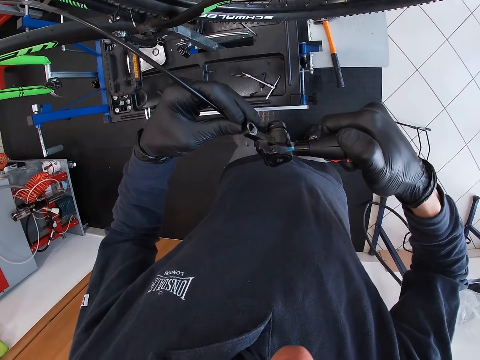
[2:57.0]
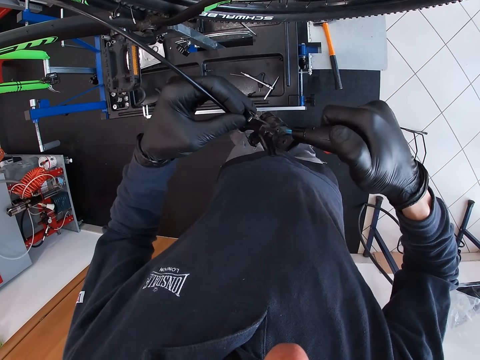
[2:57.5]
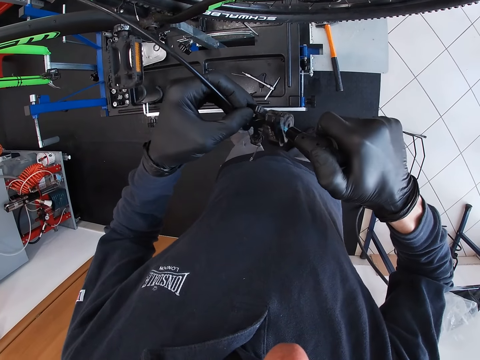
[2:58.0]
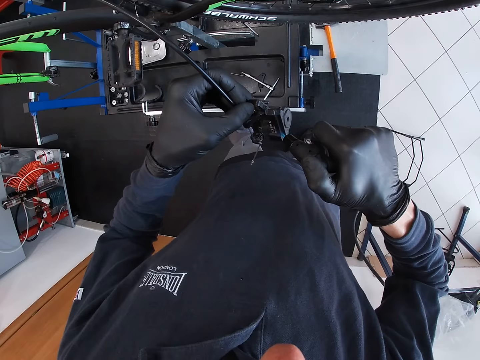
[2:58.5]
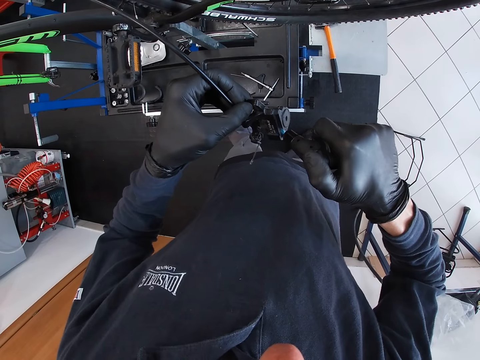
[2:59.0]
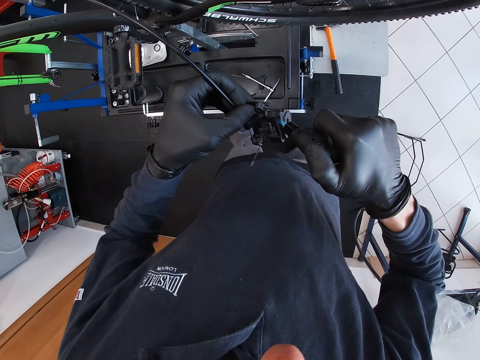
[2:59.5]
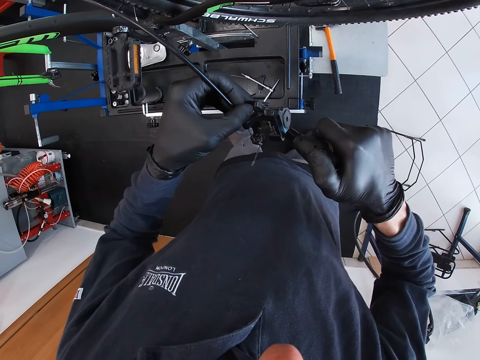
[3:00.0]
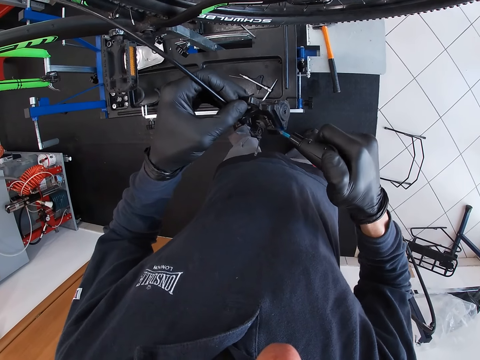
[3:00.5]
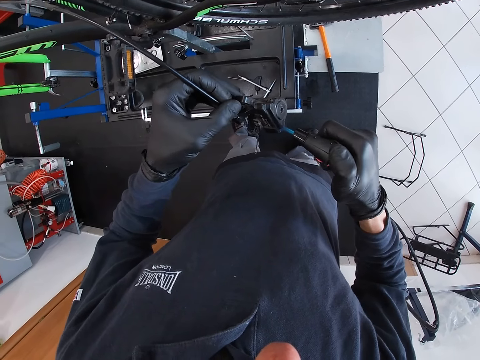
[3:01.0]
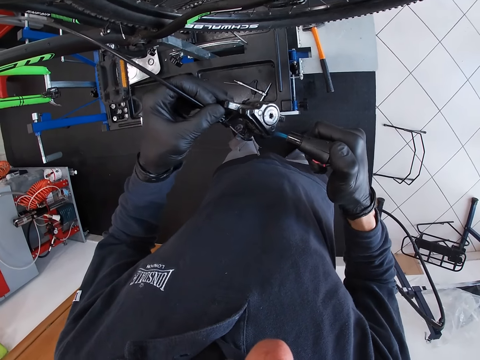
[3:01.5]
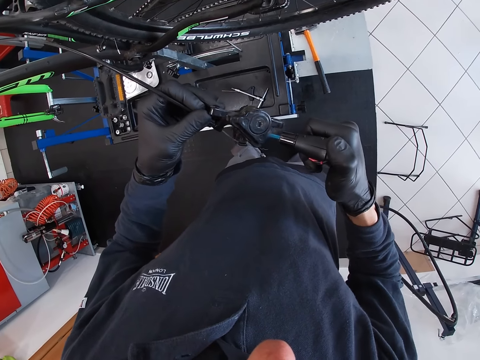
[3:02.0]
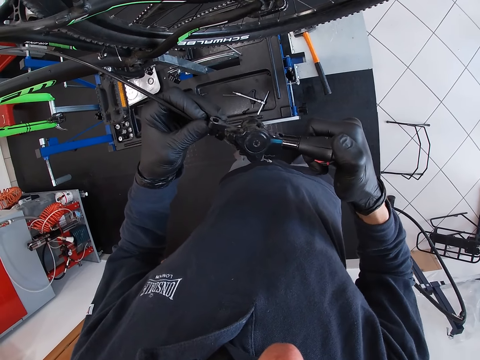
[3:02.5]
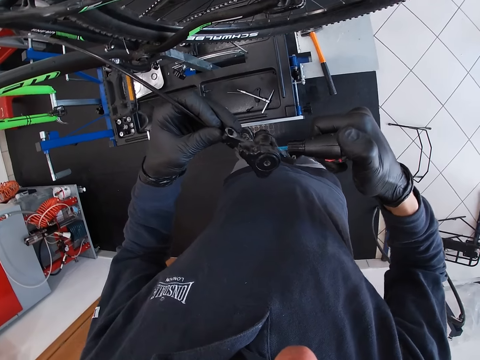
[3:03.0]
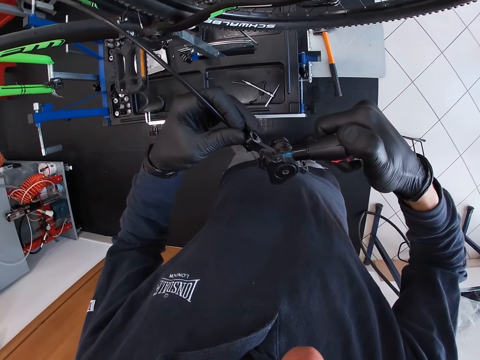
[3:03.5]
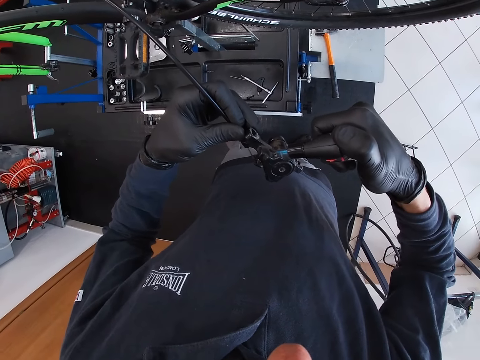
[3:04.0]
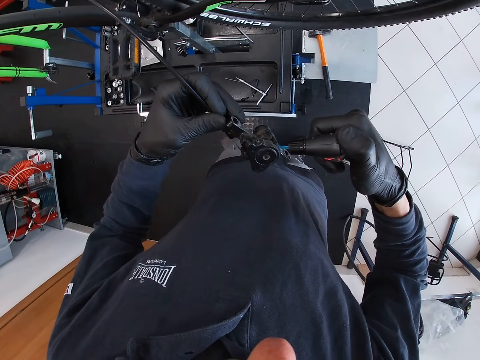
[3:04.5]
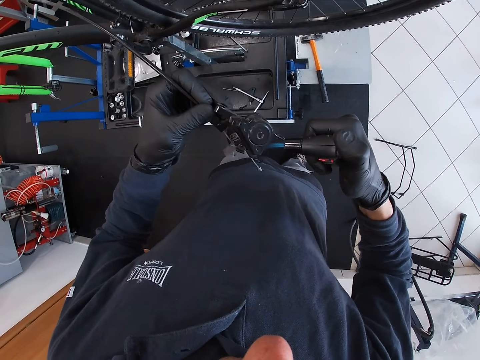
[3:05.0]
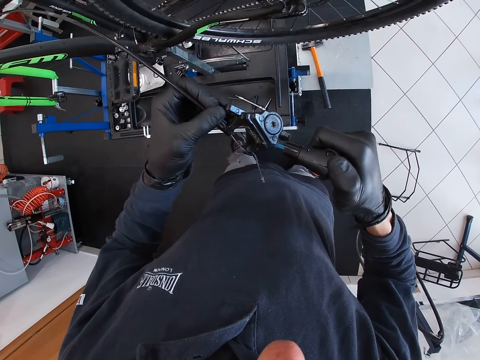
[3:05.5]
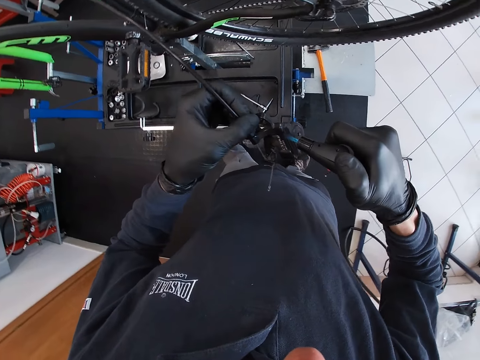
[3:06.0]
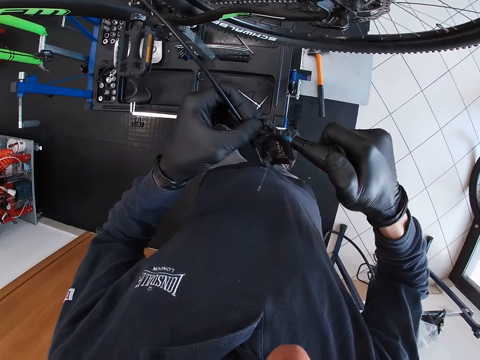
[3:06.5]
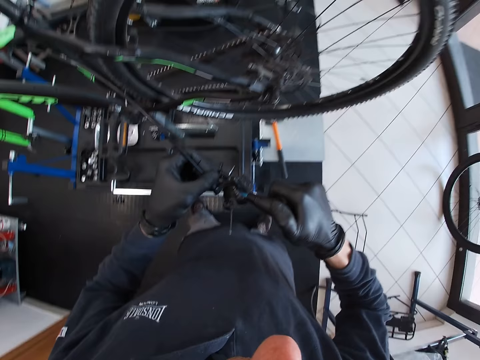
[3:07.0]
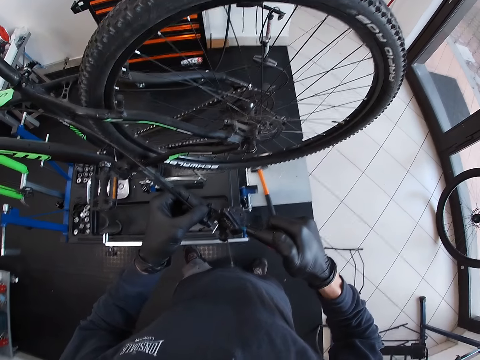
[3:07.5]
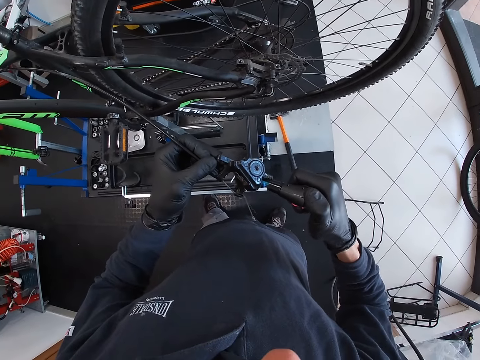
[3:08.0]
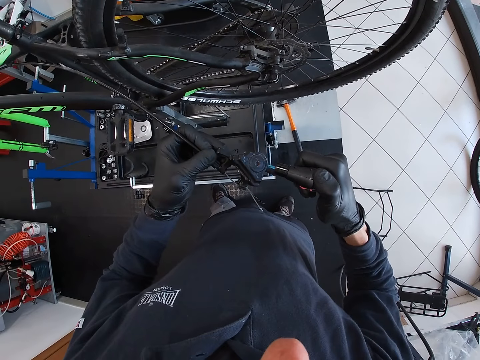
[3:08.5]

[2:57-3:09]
The camera wearer burns the brake pad simultaneously.

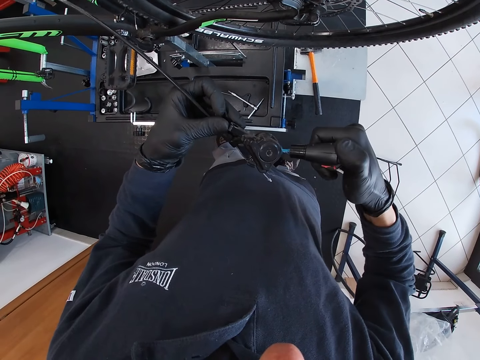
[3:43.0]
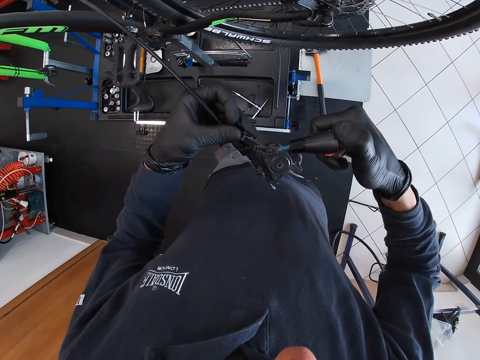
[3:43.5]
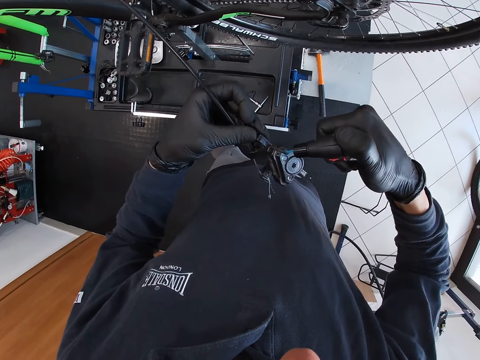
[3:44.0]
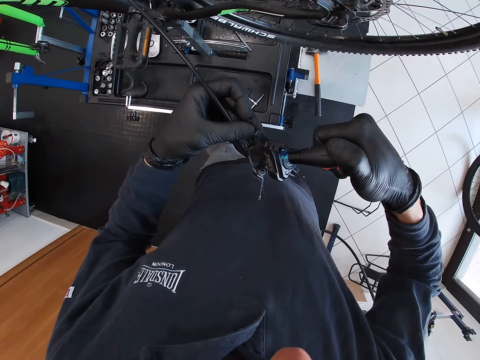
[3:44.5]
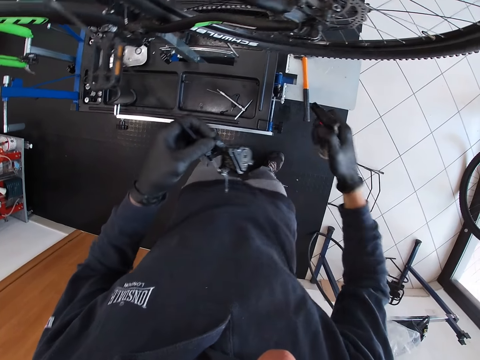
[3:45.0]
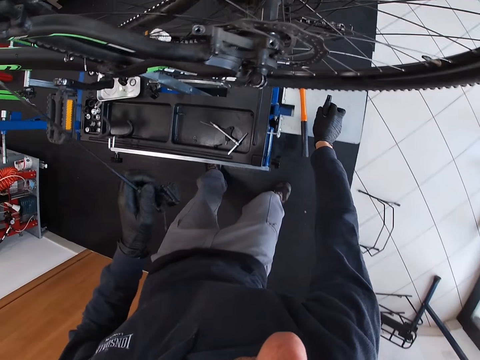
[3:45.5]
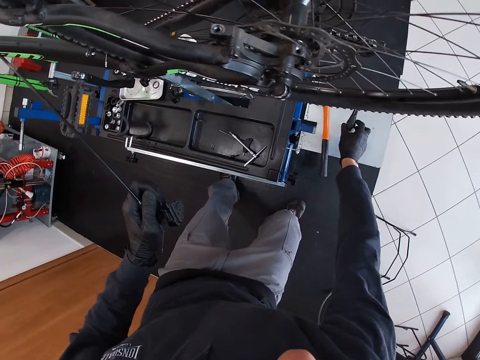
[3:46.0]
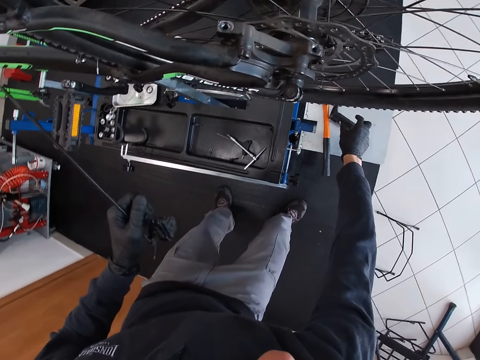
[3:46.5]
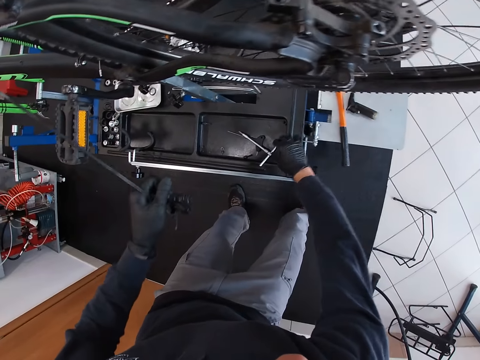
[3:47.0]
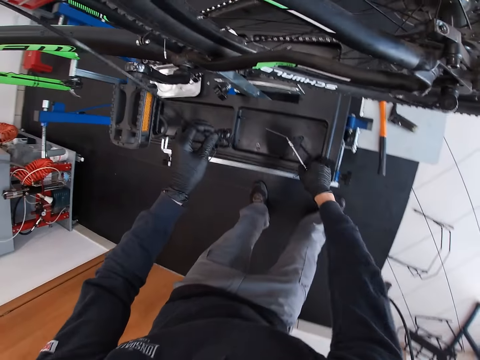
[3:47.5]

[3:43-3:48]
The camera wearer turns off the lighter. He drops the butane lighter torch on the maintenance workbench with his right hand. He picks the t-spanner on the maintenance workbench with his right hand.

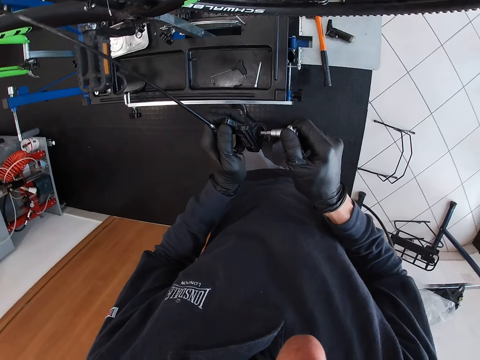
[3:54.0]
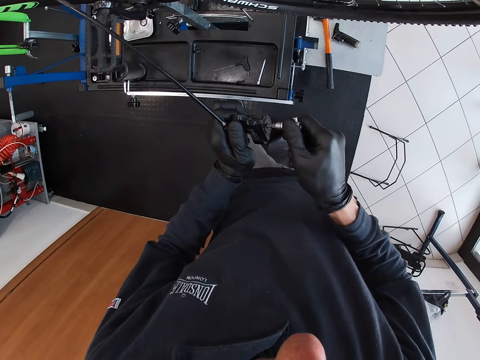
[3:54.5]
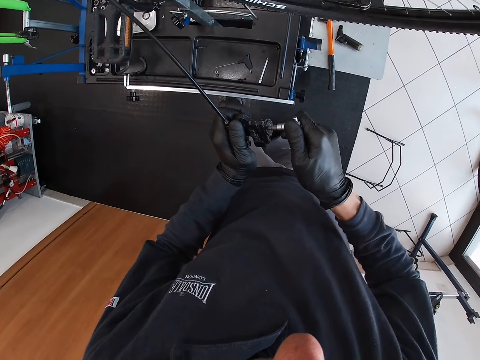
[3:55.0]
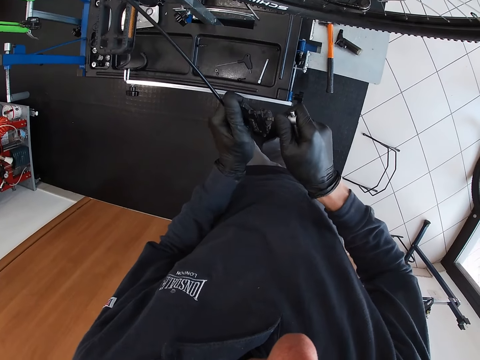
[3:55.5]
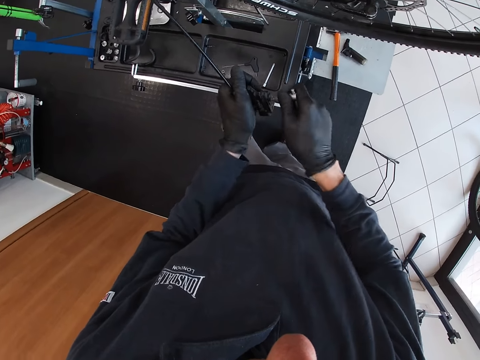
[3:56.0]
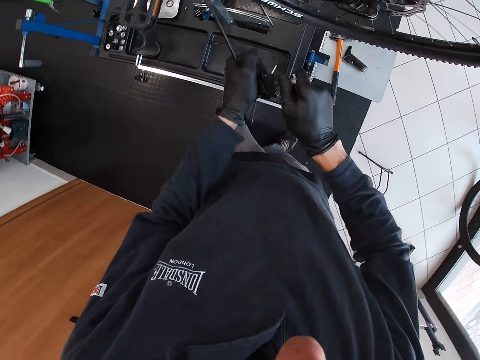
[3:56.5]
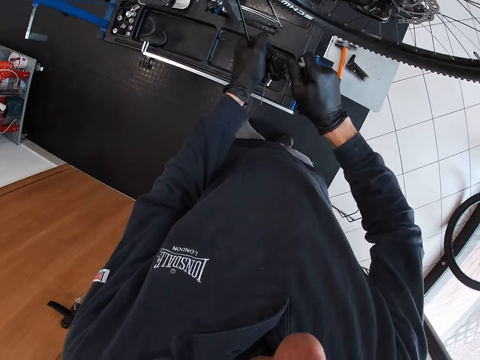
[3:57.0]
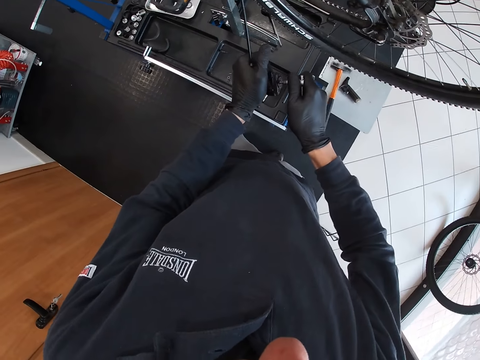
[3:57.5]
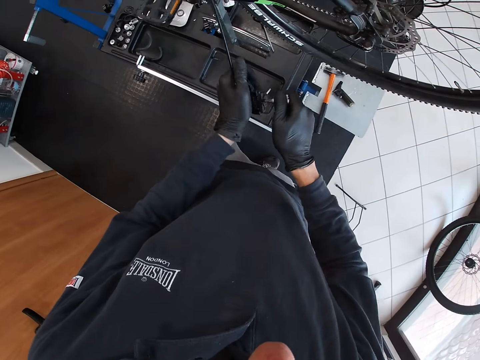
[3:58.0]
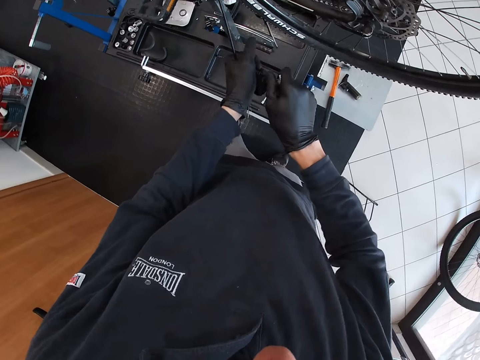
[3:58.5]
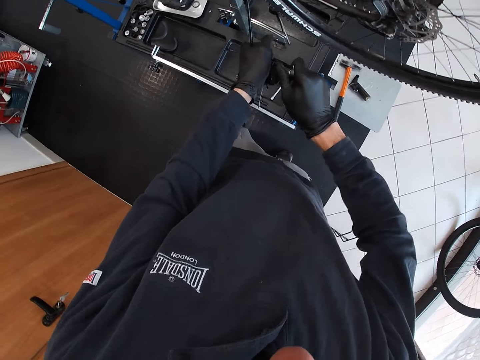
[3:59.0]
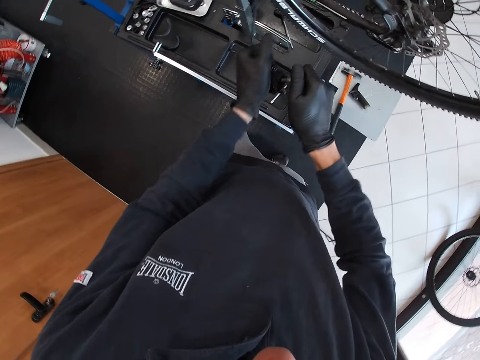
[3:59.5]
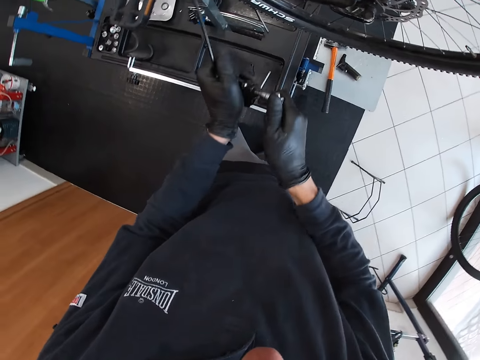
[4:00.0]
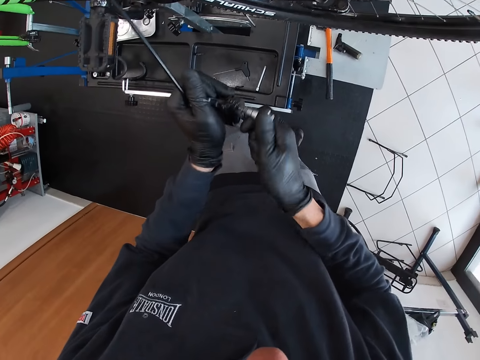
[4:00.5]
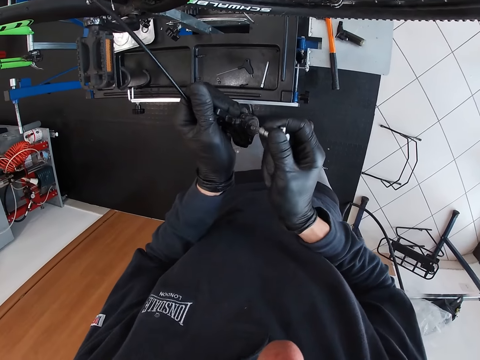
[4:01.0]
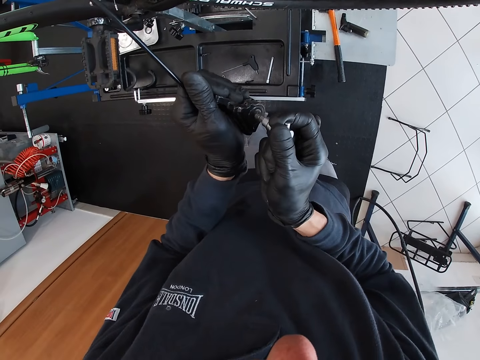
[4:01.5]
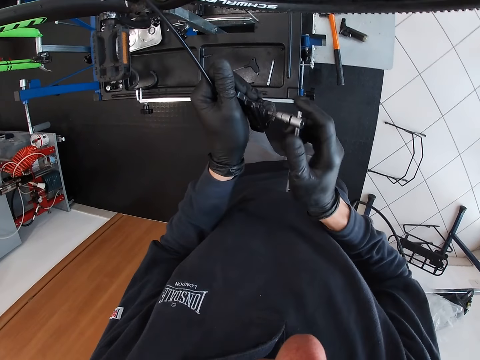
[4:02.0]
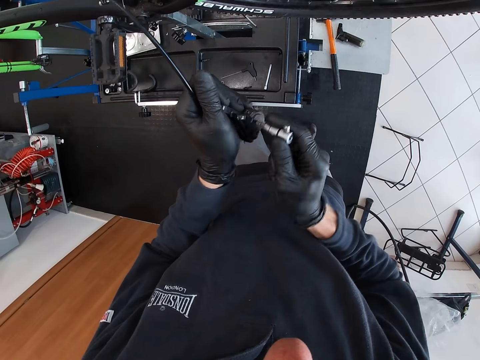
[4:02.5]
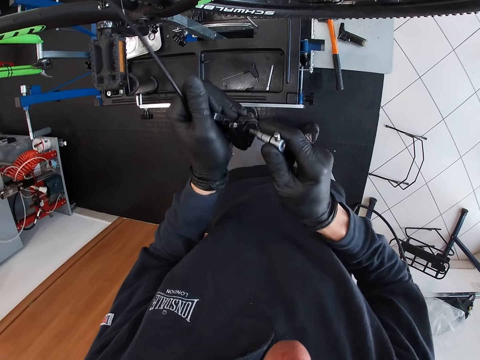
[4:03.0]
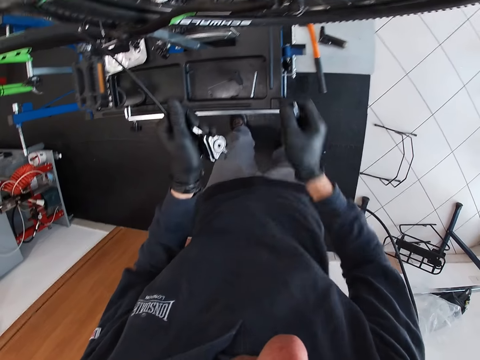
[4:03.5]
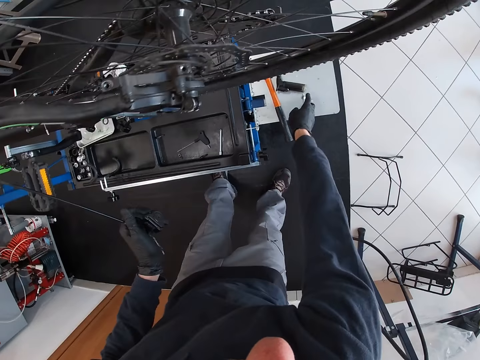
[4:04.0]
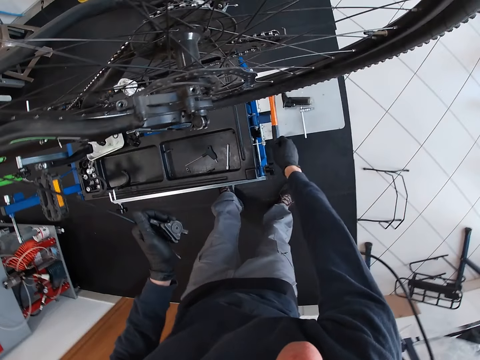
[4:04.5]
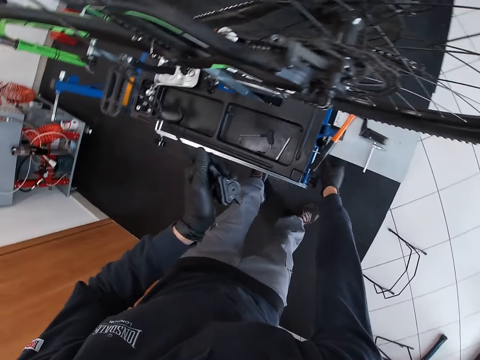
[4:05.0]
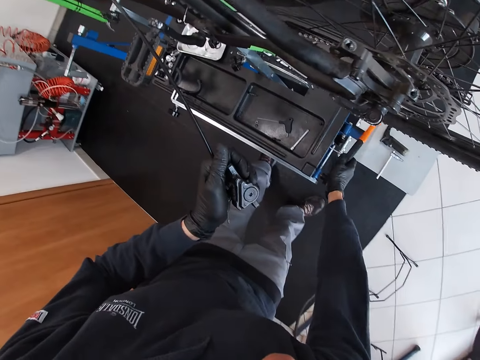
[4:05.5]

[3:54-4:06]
The camera wearer unscrews the screw on the rear derailleur with the spanner in his right hand. He places an Allan key inside the brake pad. He tries opening the knob in the brake pad with the Allan key. He shakes the Allan key in the brake pad and removes the Allan key from the brake pad. He drops the spanner on the maintenance workbench with his right hand. He picks the hammer on the maintenance workbench with his right hand.
